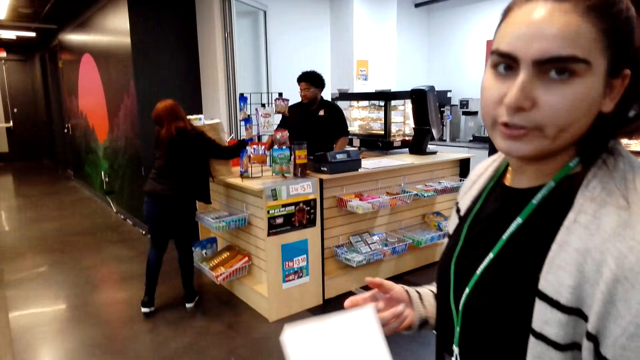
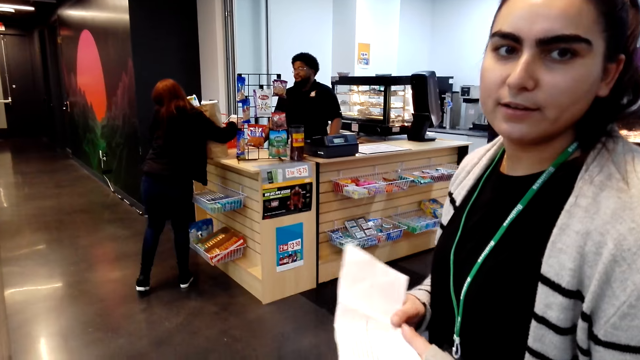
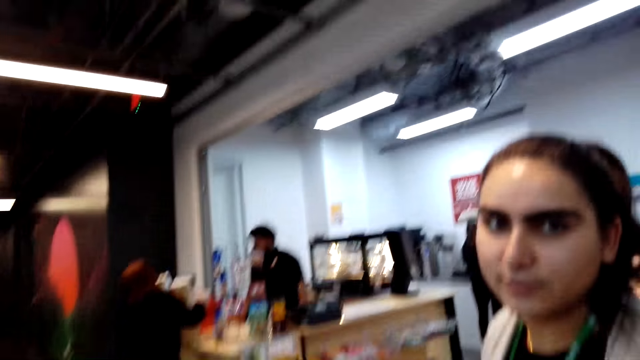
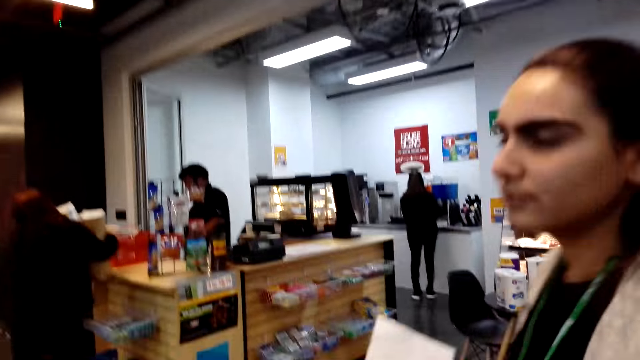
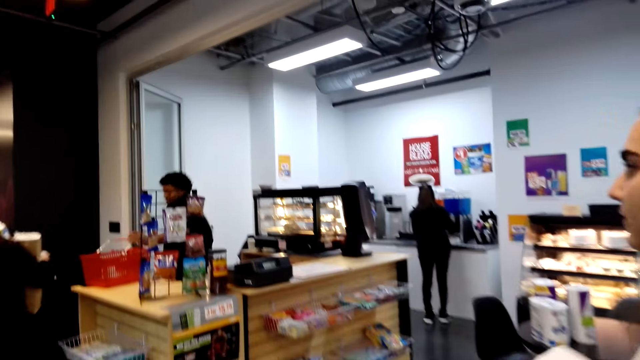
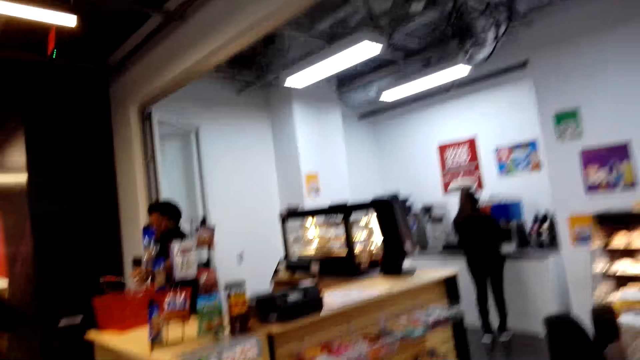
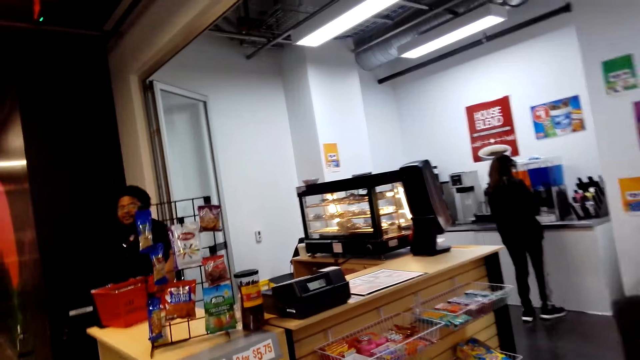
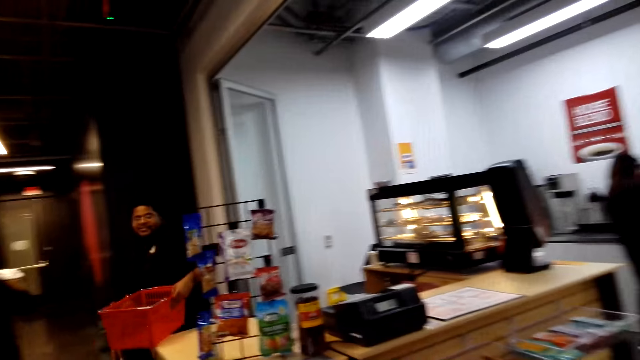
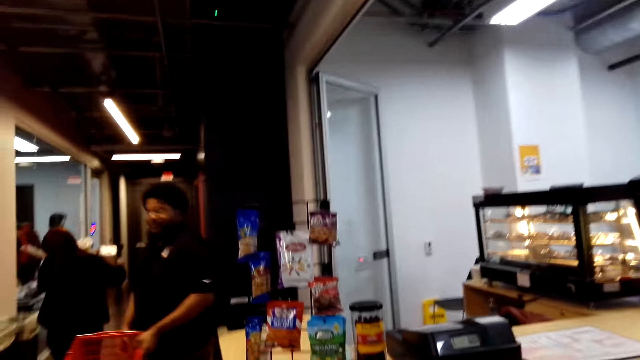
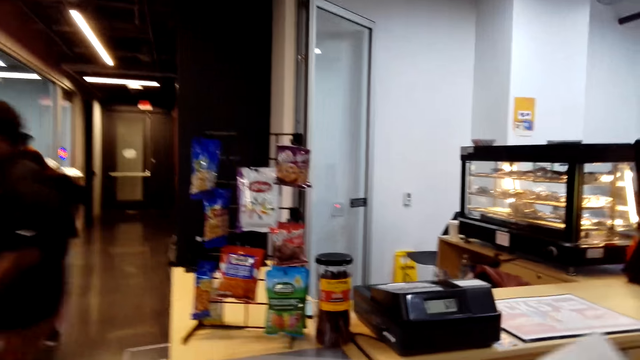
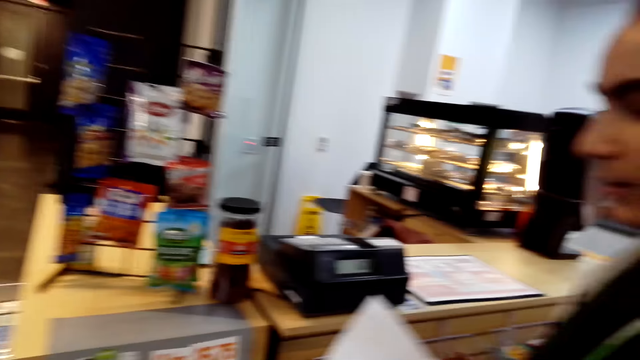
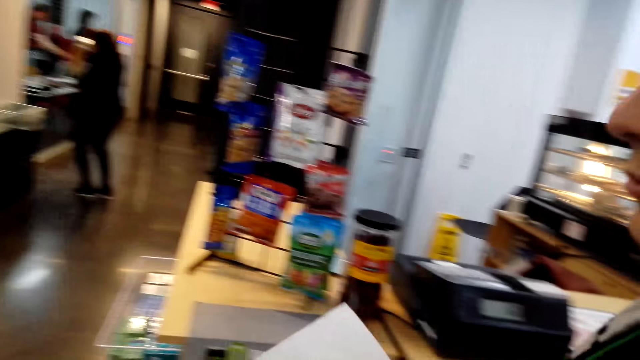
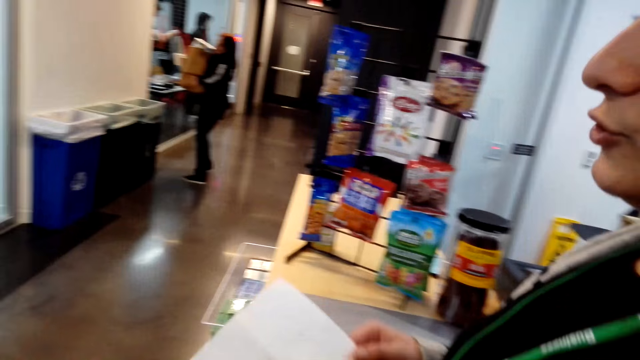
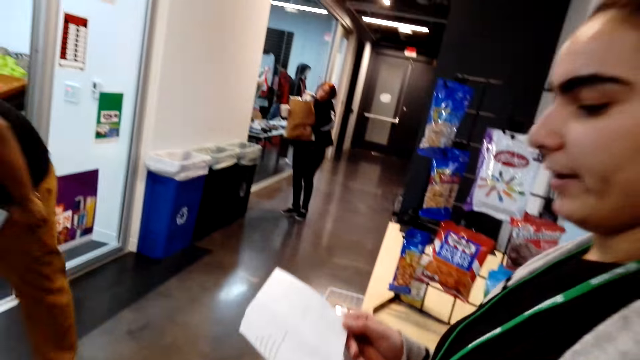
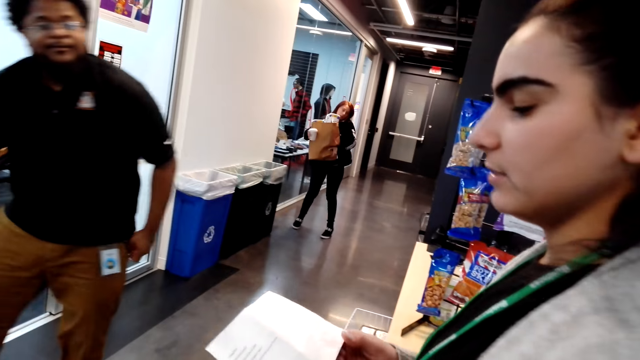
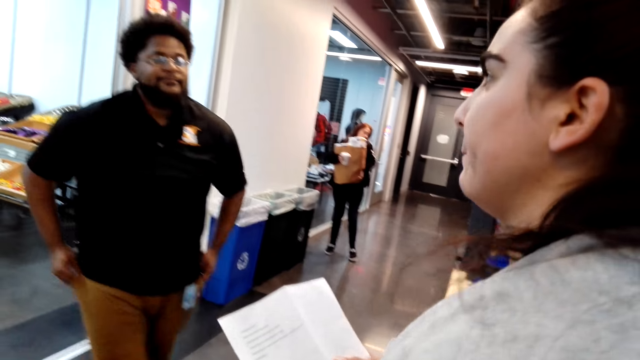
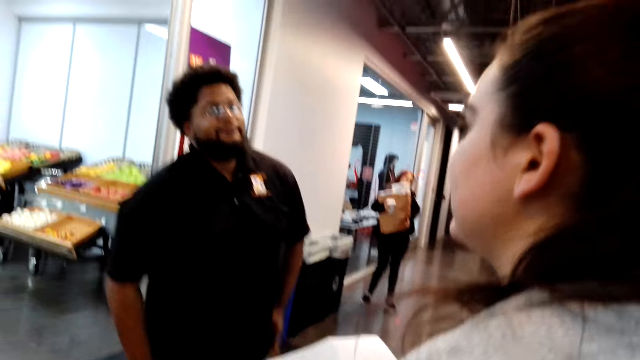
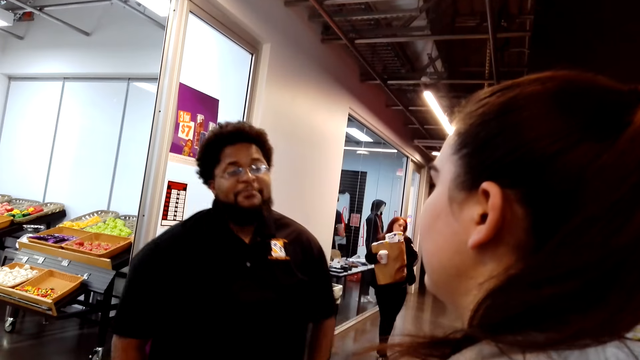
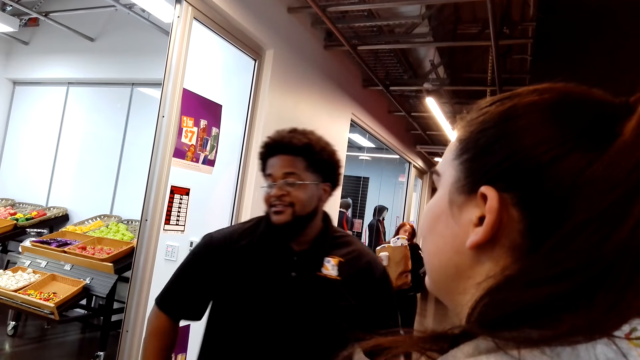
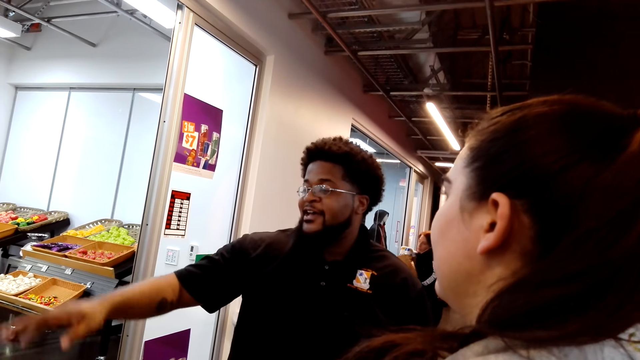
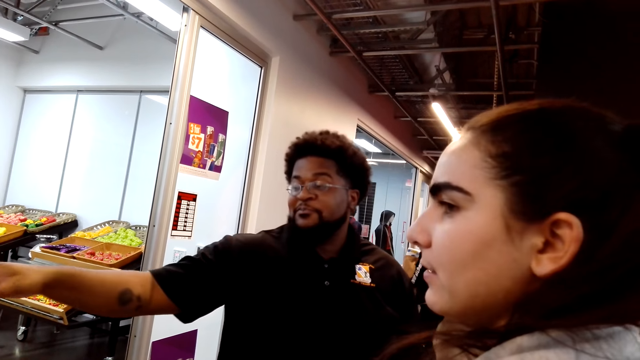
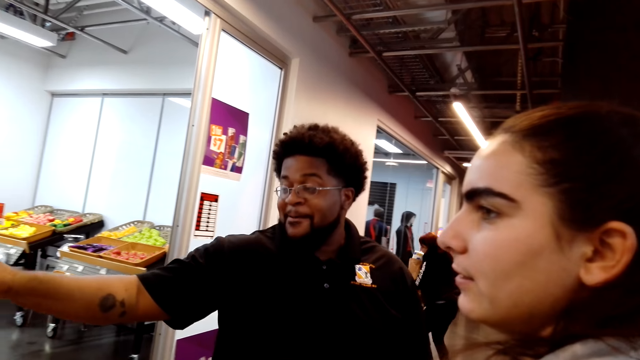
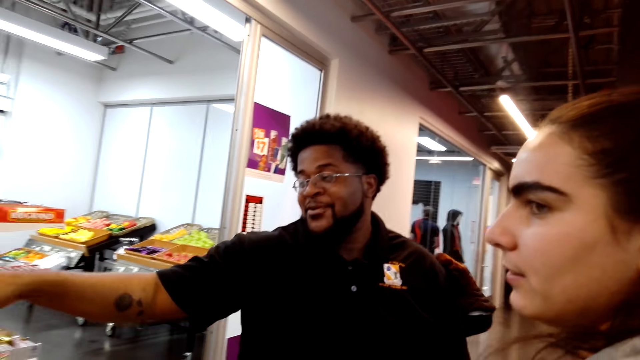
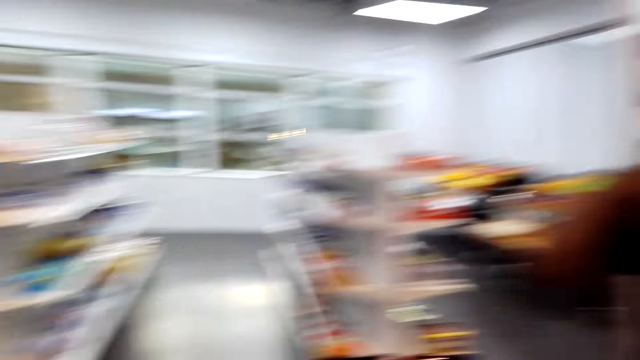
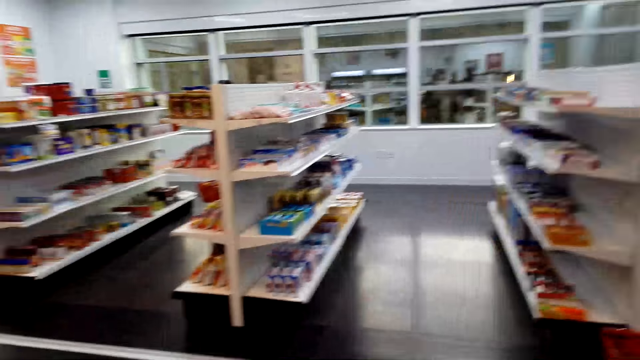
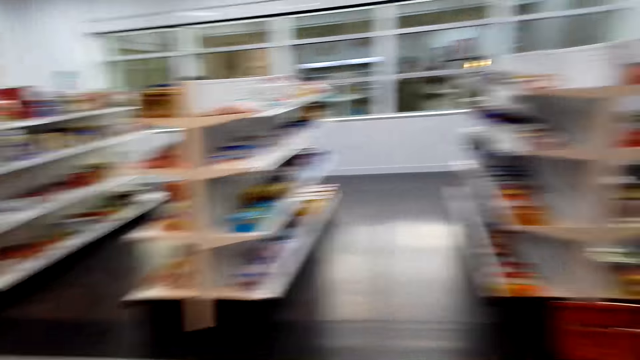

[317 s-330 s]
A lady dialogues with a man at the counter desk. Another lady dialogues with the camera wearer. The first lady carries the shopping bag. The man takes an empty shopping basket and carries the empty shopping basket. The other lady walks in the supermarket. The other lady dialogues with the man.

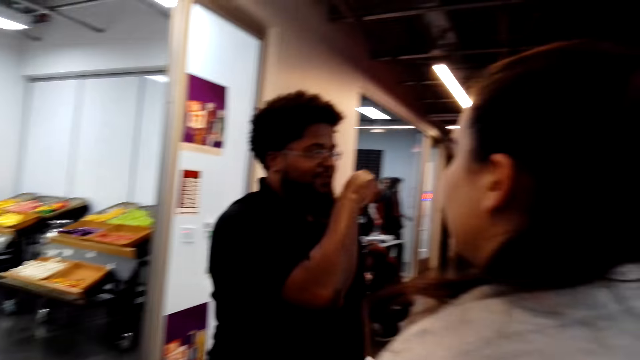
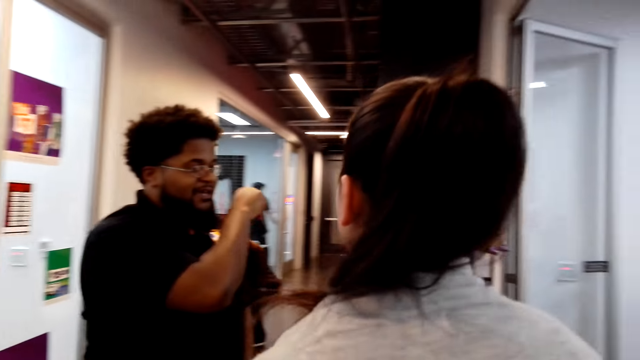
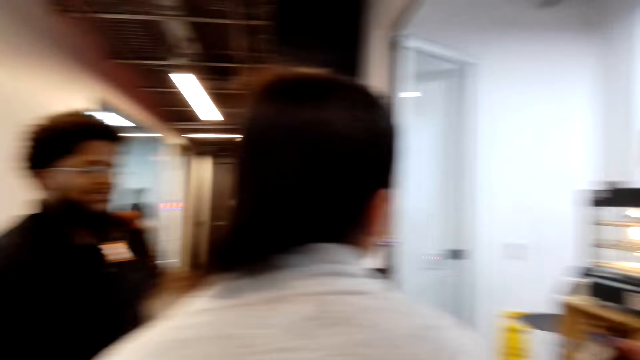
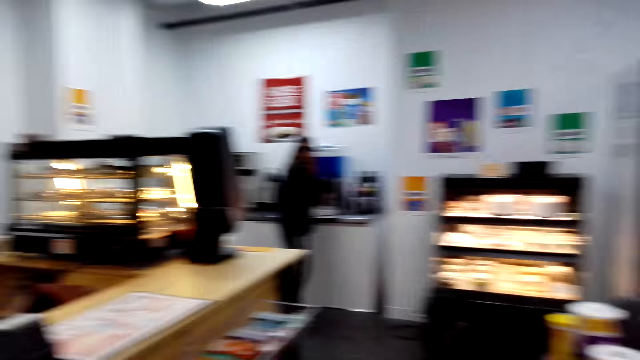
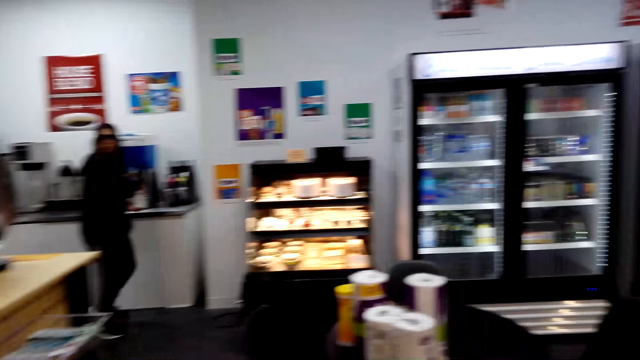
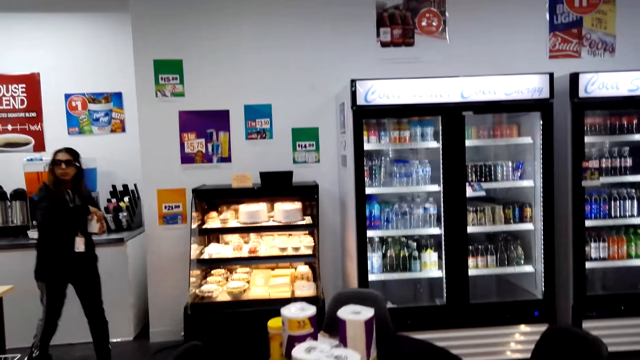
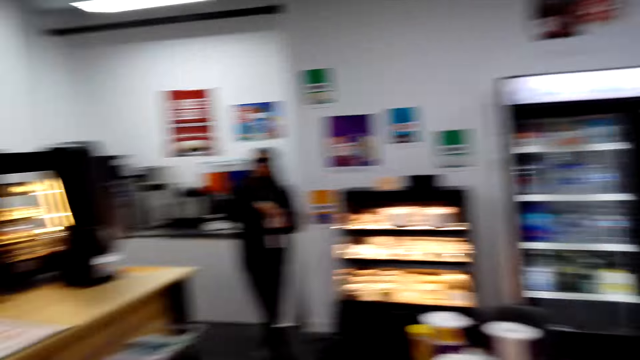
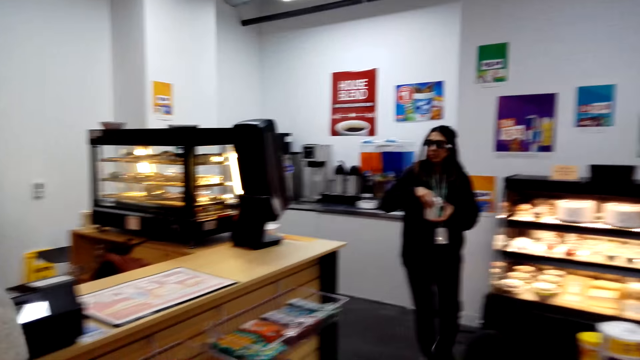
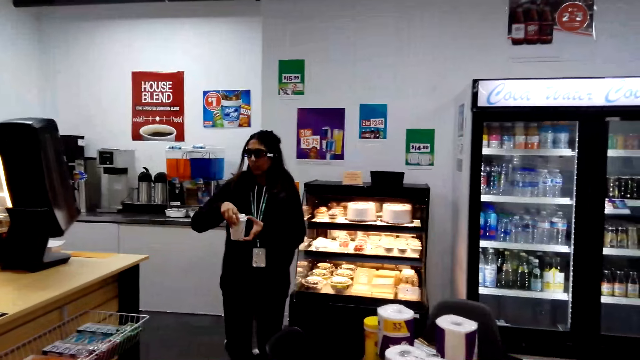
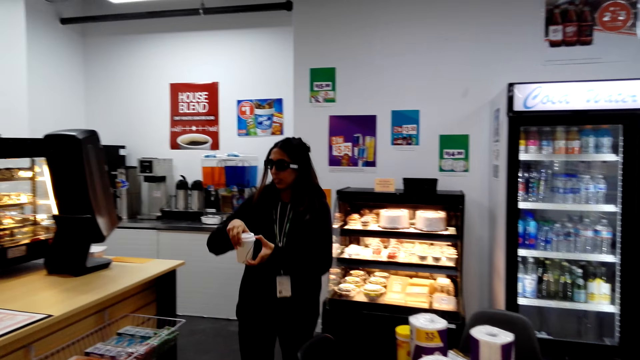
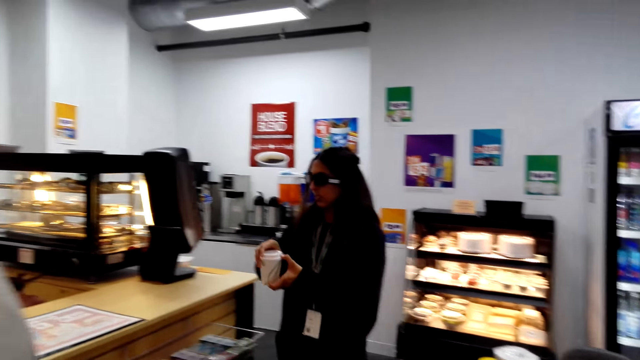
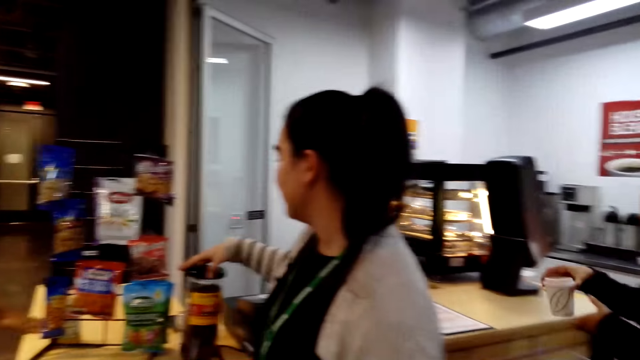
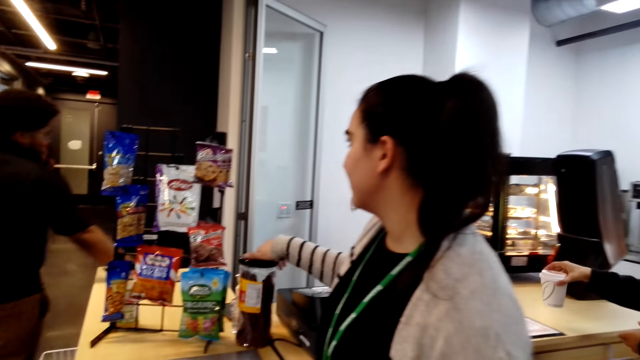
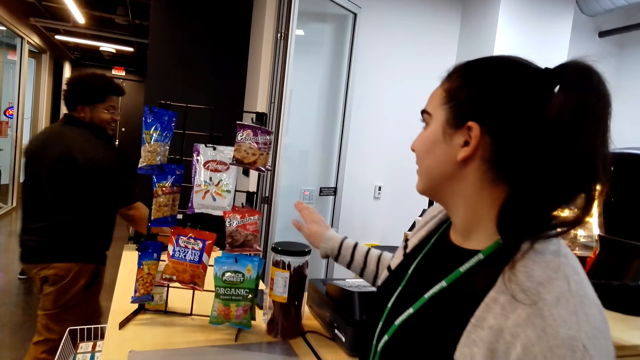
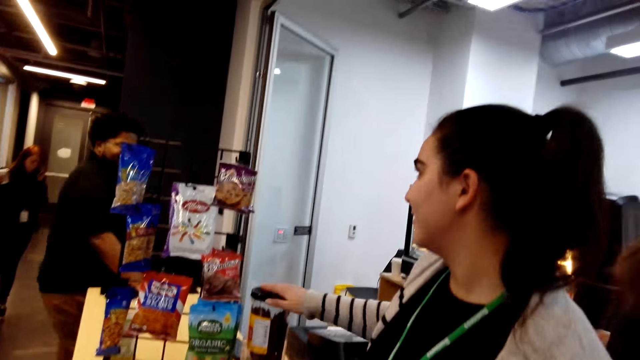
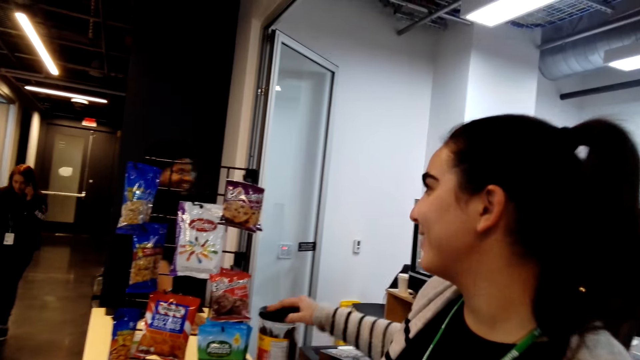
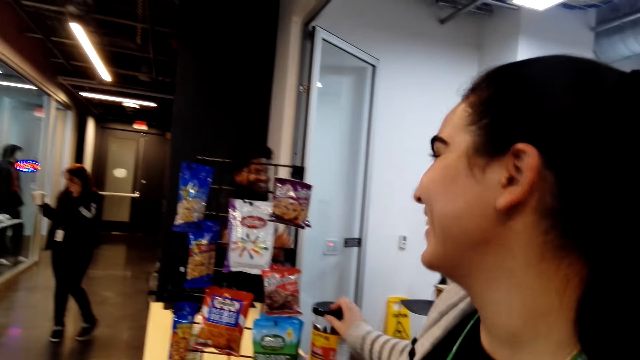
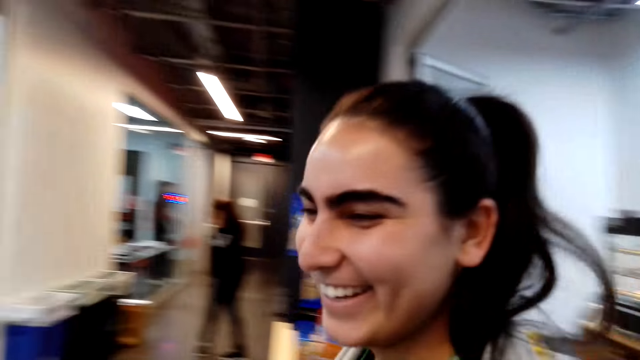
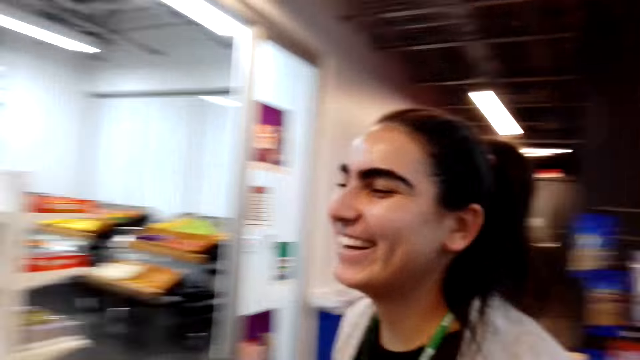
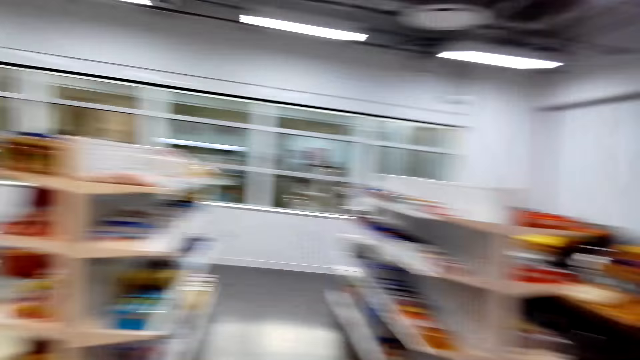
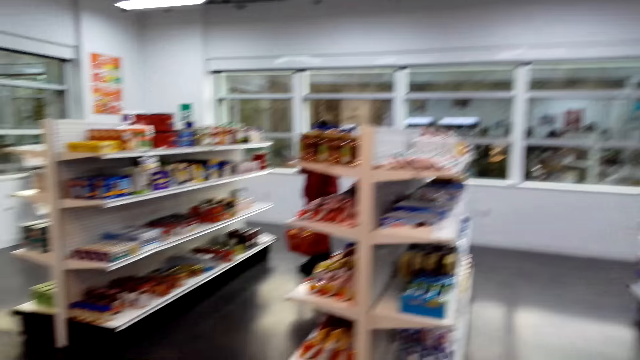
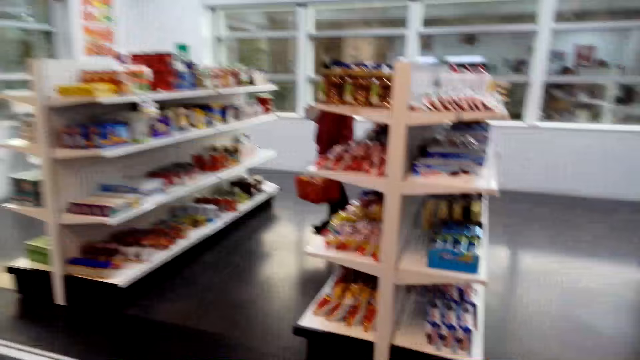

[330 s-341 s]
A lady walks in the supermarket and carries something in the supermarket. Another lady holds something. The other lady walks in the supermarket.
